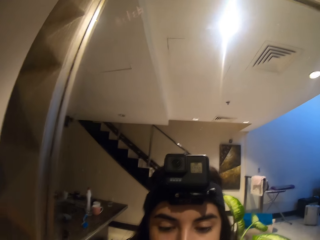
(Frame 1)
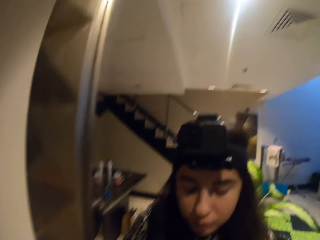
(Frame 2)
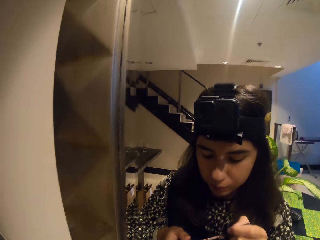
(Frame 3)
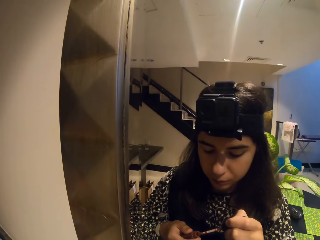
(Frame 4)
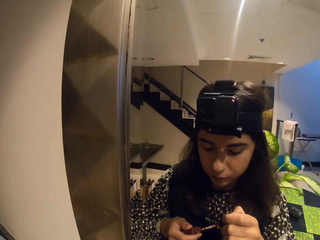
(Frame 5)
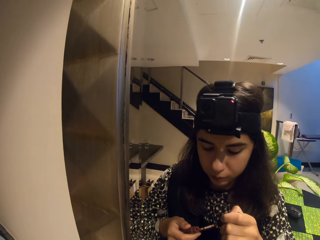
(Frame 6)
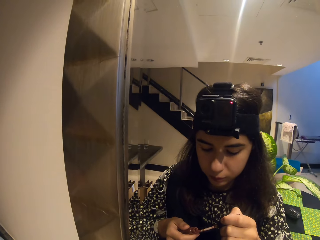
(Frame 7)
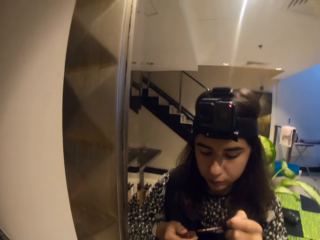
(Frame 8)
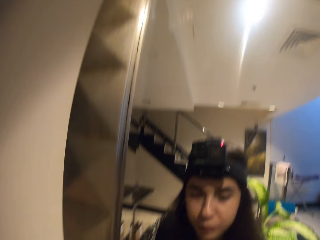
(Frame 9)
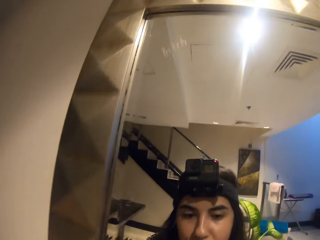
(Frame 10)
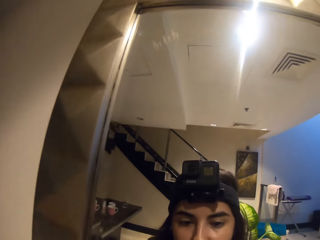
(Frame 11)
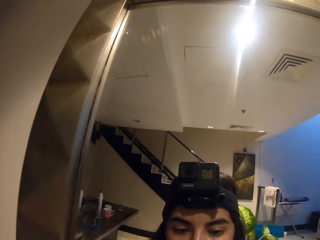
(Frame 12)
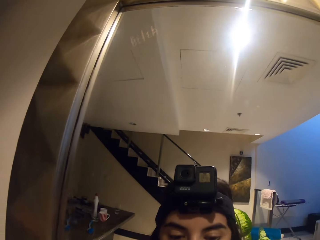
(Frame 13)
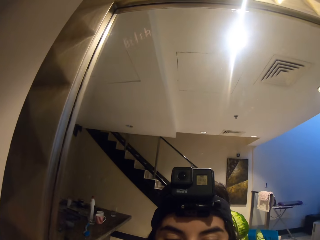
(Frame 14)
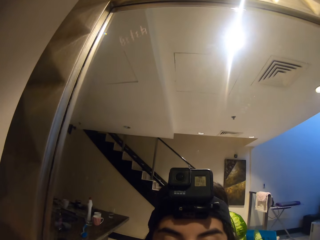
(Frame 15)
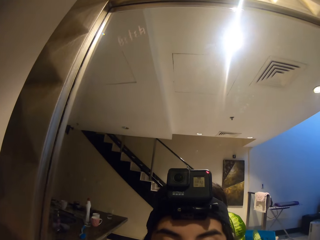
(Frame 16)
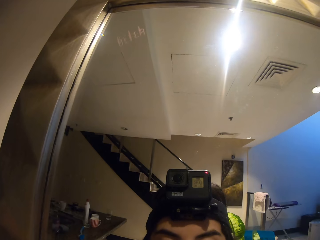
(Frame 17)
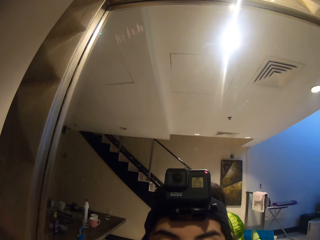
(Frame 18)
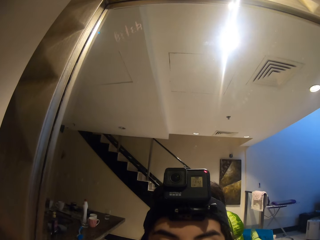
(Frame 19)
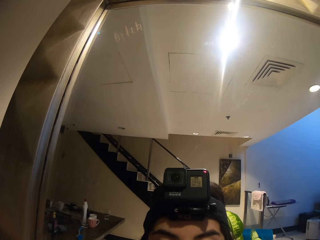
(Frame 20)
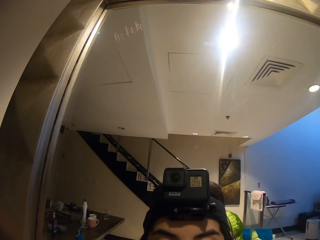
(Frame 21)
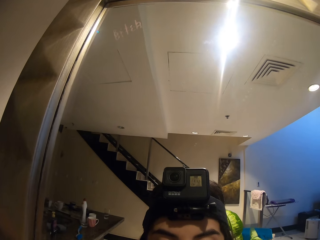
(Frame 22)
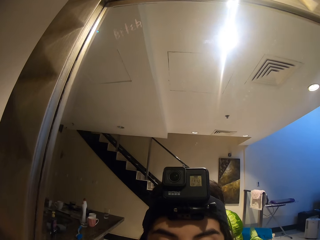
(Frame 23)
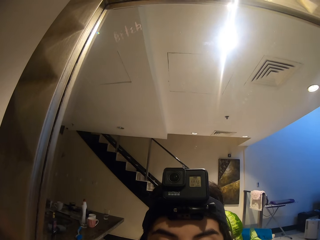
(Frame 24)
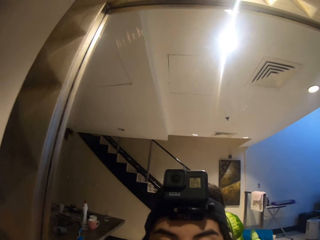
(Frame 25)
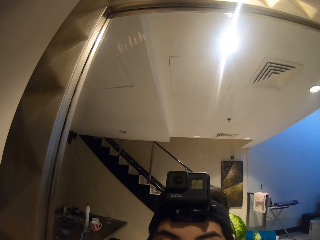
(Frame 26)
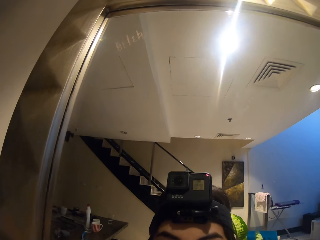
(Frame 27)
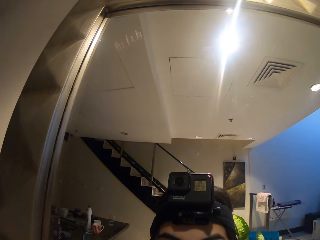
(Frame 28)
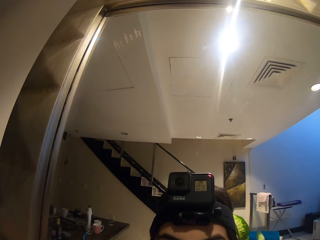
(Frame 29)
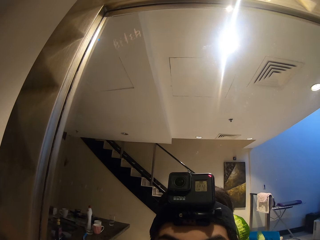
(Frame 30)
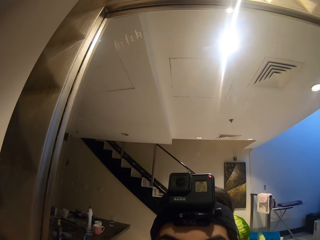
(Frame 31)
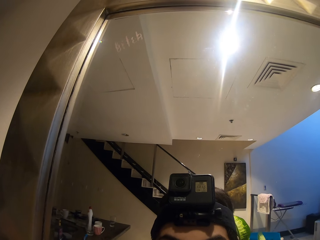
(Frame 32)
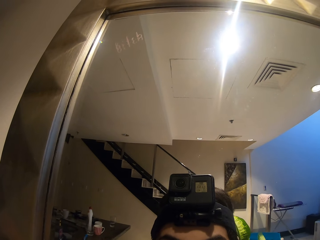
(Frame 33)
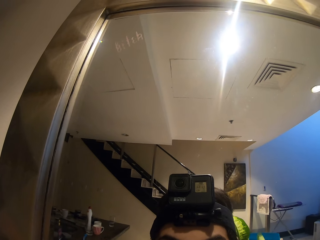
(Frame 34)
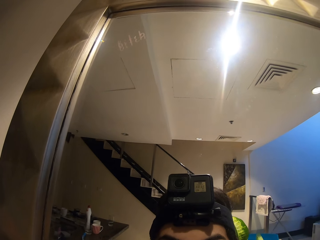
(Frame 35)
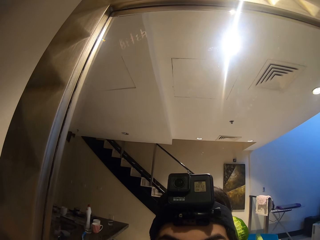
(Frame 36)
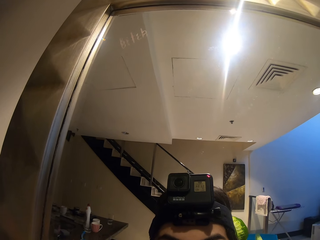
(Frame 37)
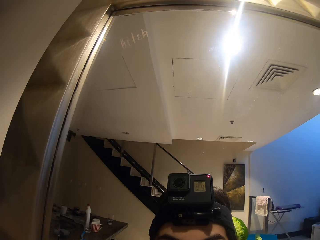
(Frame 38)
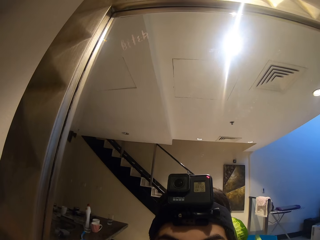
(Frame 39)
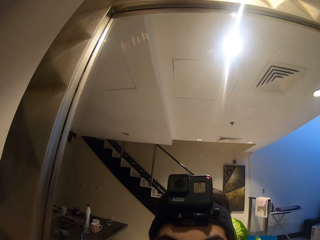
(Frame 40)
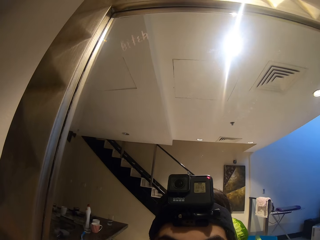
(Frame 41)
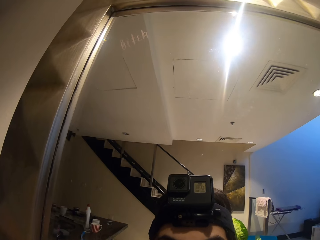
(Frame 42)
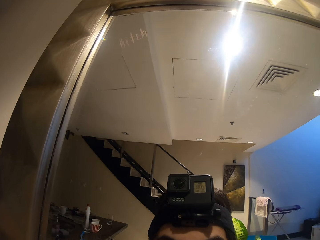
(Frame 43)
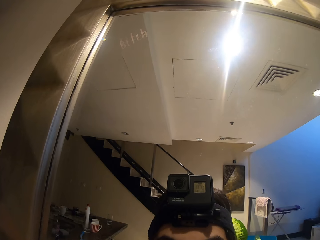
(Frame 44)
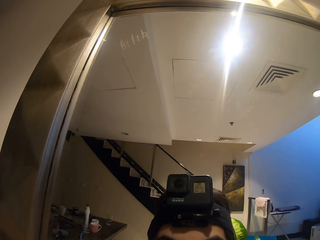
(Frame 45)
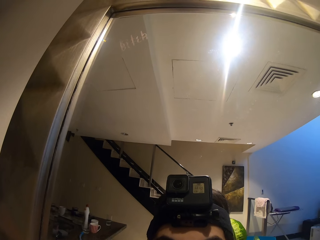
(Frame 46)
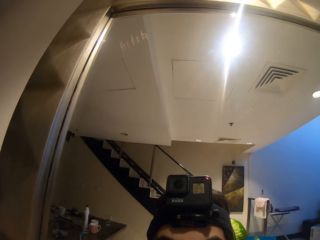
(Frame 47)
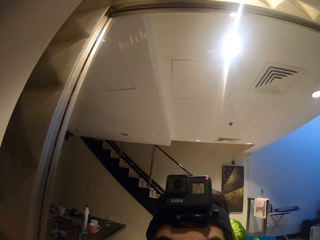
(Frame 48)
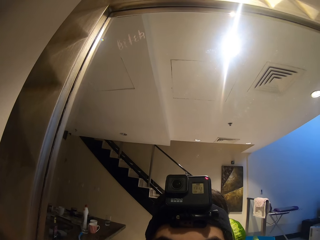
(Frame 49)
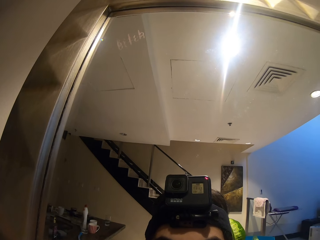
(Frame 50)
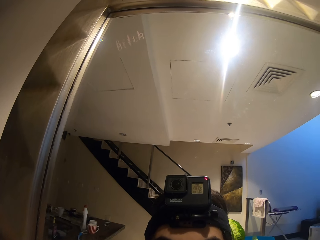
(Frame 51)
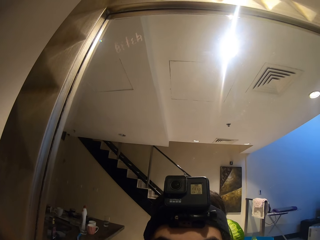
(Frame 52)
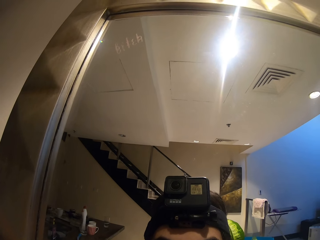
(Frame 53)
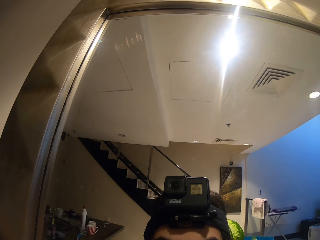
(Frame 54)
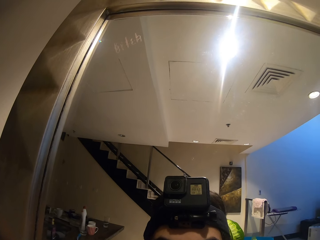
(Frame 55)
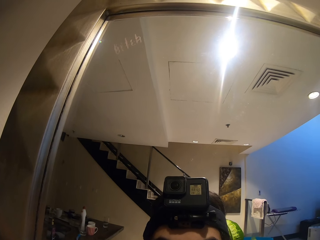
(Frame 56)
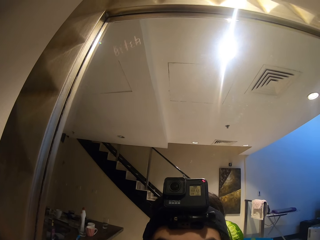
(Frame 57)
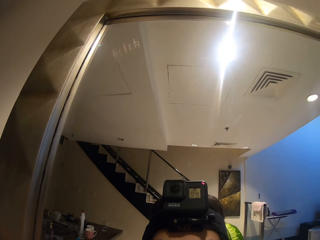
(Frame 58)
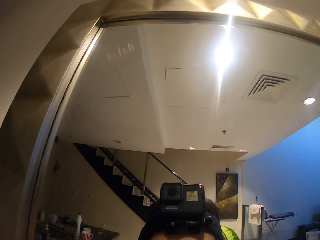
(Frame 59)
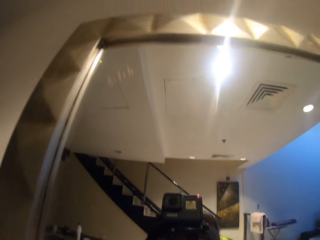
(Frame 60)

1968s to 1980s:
The camera wearer applies lipstick in her mouth. She looks around the room.

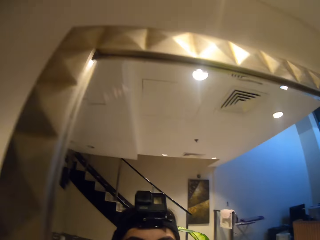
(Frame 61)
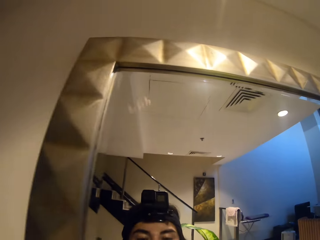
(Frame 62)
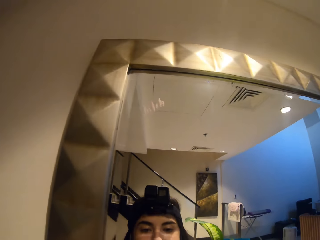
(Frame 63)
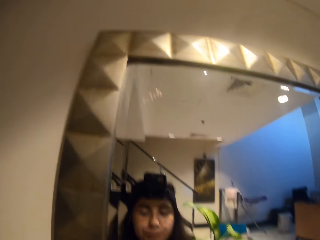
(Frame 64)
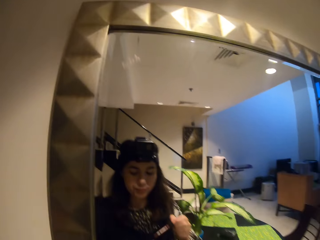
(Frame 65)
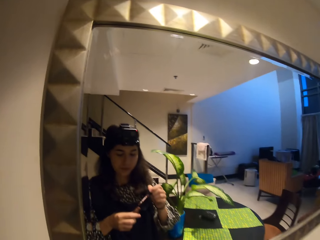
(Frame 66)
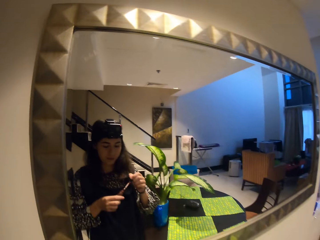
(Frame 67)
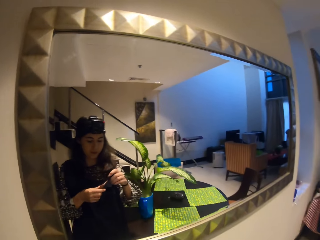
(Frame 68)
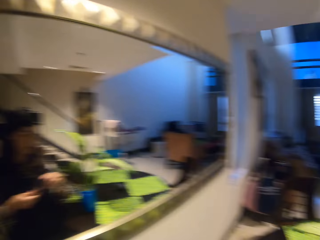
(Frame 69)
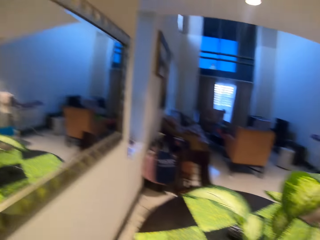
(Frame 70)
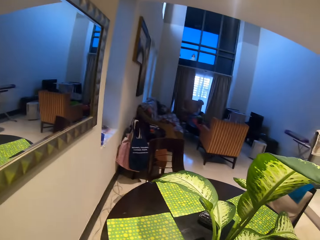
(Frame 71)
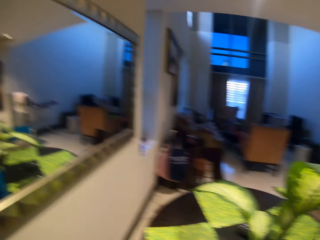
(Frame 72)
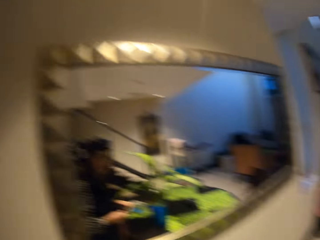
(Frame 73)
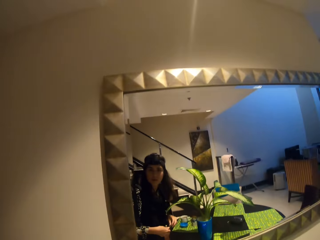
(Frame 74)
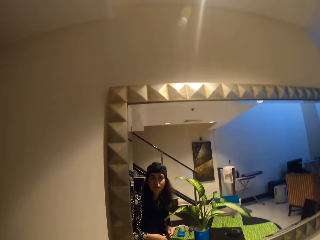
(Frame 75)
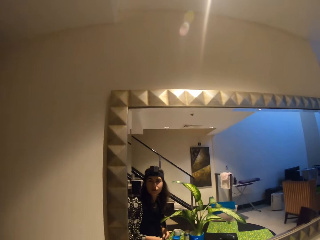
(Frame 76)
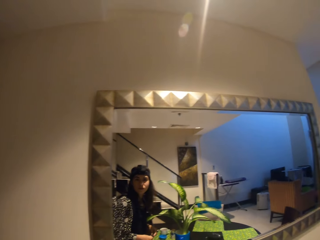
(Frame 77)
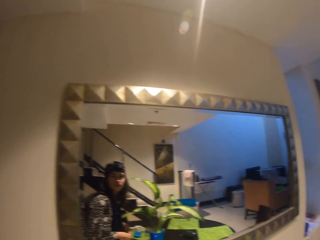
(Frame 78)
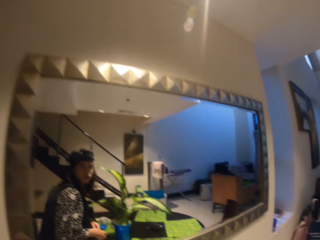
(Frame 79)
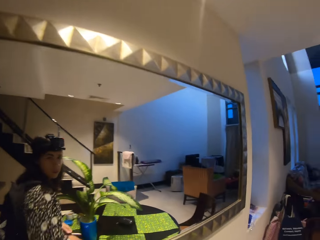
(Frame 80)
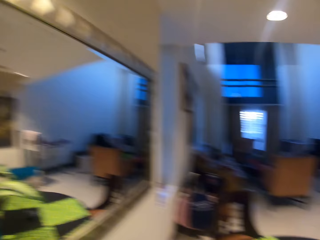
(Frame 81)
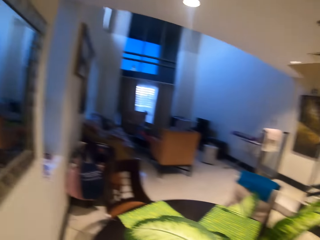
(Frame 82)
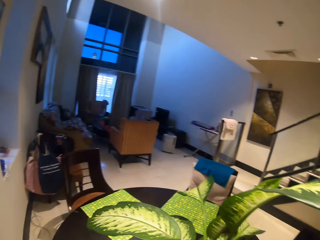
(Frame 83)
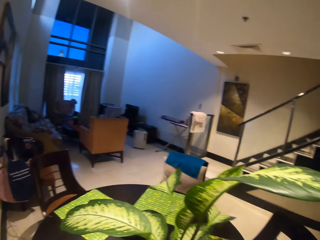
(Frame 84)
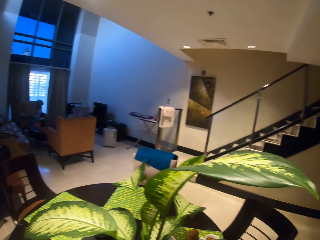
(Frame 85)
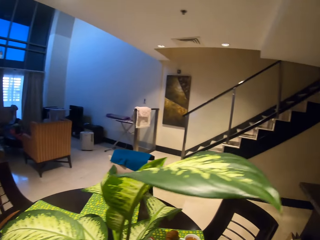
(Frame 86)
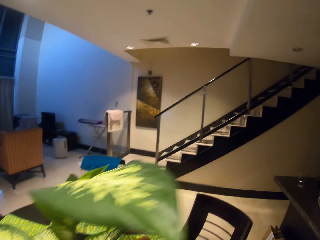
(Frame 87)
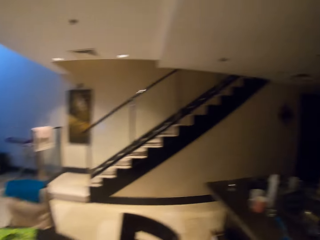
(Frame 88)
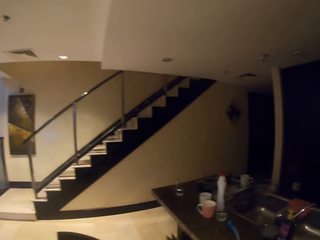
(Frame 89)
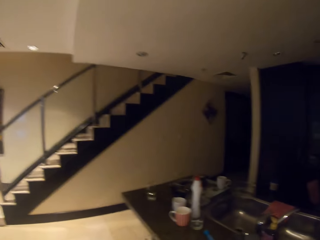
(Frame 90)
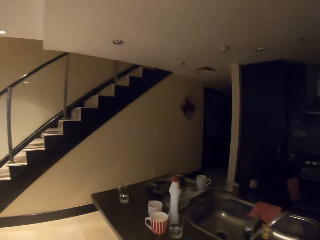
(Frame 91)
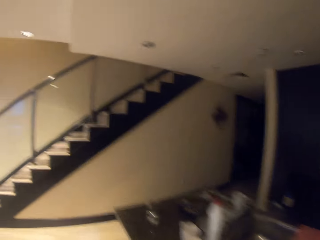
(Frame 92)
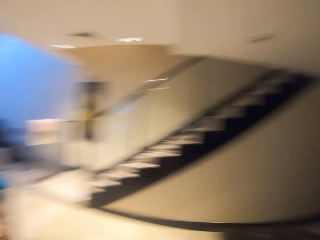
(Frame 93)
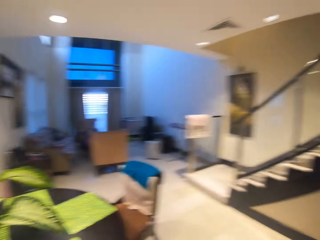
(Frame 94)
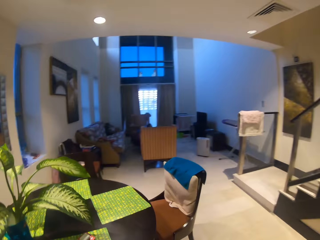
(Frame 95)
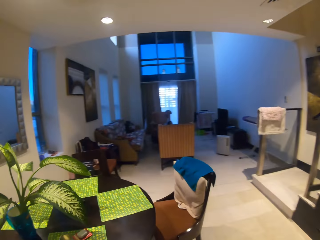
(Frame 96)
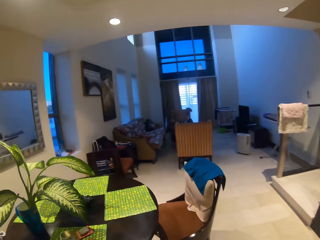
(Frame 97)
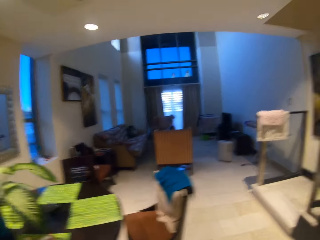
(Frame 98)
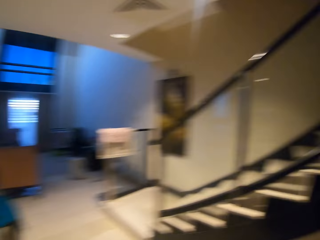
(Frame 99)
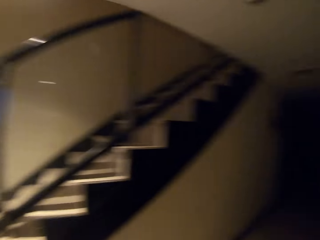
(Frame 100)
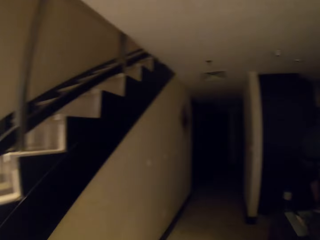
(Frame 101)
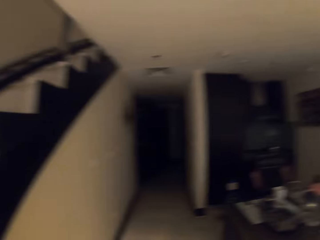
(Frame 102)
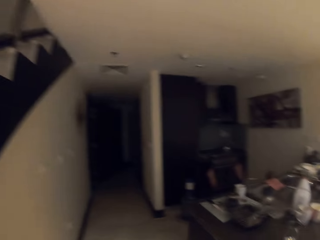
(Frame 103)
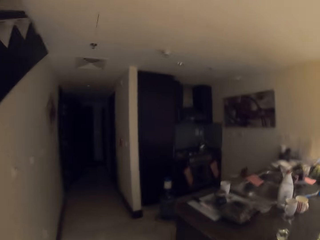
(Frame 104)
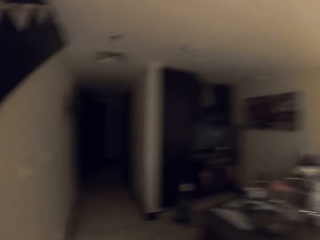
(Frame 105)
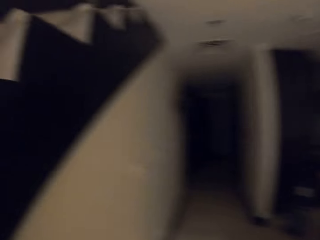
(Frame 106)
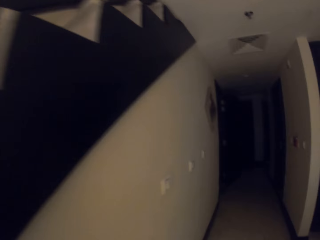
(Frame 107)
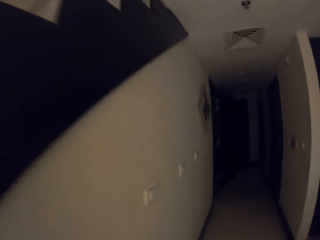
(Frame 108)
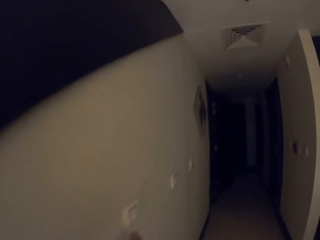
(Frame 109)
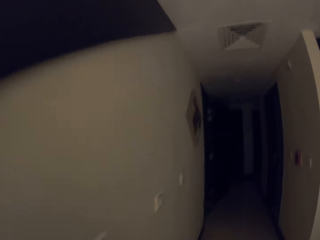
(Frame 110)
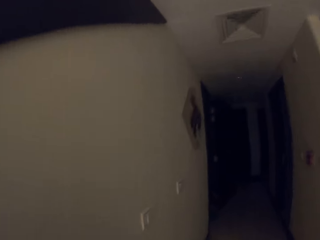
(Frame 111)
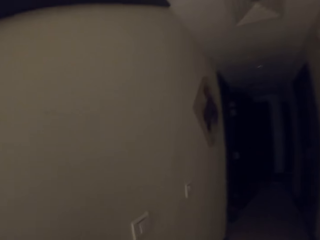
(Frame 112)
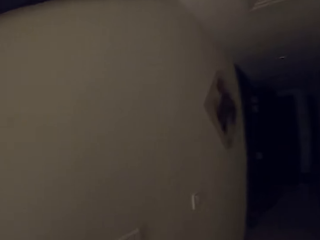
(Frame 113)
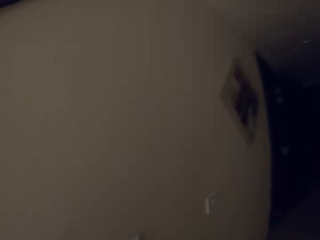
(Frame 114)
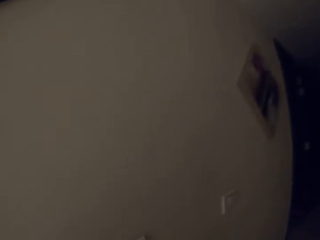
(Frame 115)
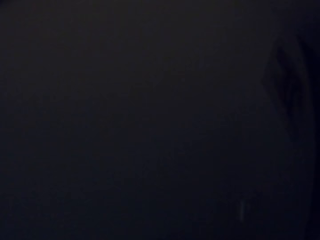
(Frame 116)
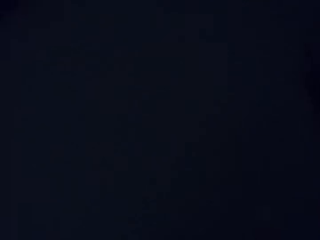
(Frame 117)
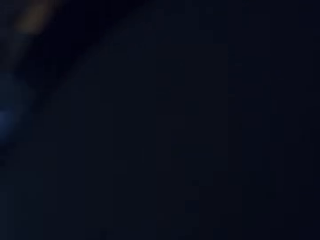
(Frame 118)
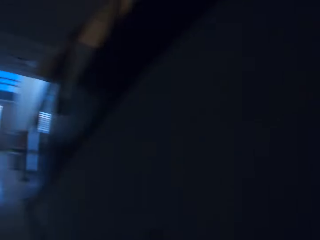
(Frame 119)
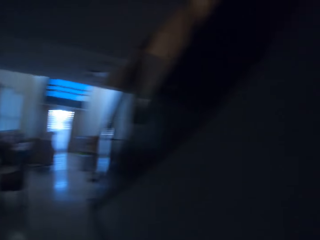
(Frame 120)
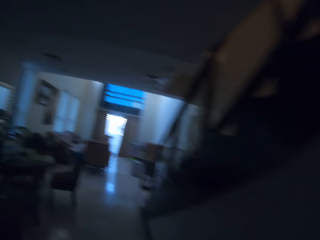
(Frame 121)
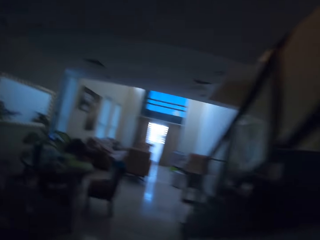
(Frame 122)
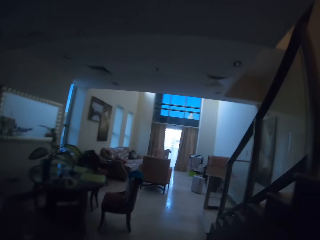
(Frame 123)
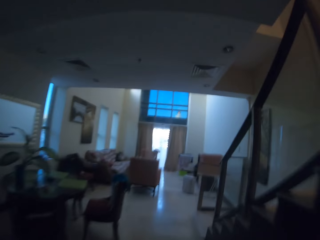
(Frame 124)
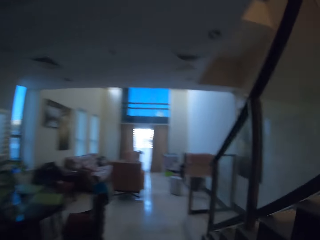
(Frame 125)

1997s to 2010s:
The camera wearer closes the lipstick. They walk in the house. They turn off the light.
